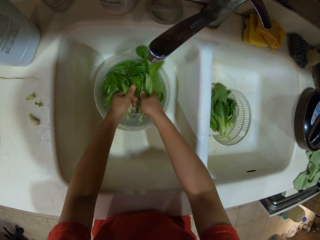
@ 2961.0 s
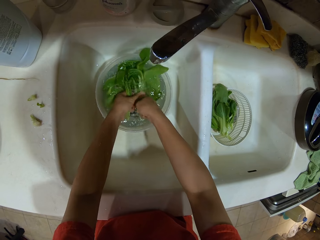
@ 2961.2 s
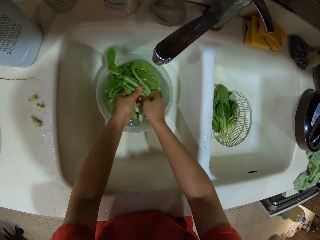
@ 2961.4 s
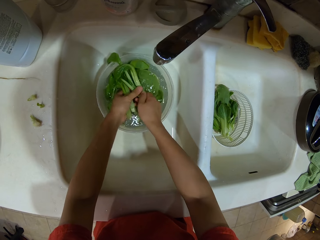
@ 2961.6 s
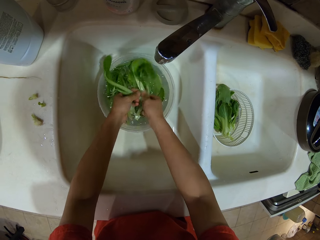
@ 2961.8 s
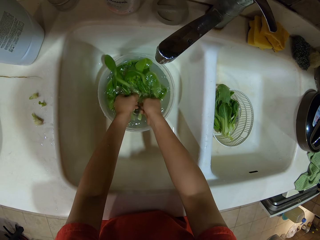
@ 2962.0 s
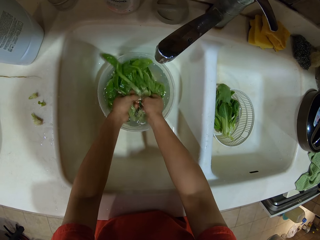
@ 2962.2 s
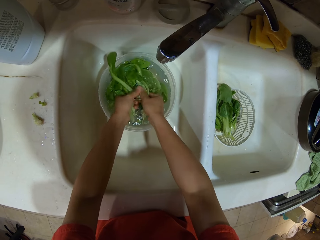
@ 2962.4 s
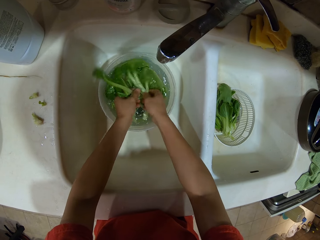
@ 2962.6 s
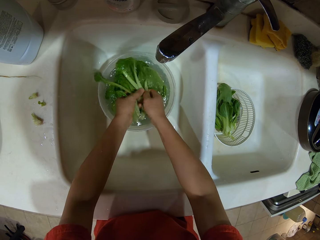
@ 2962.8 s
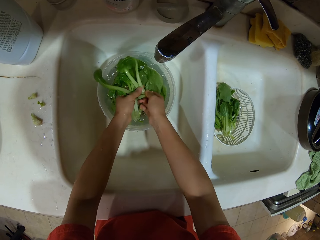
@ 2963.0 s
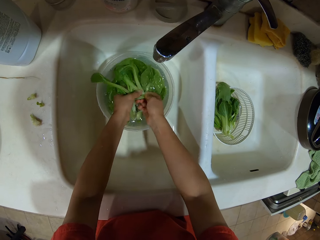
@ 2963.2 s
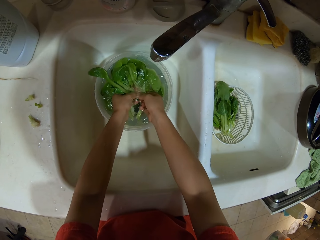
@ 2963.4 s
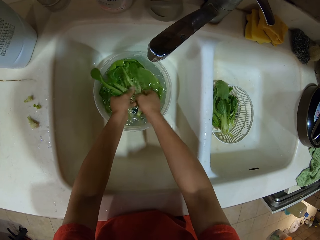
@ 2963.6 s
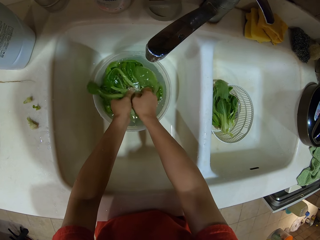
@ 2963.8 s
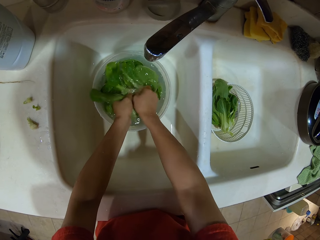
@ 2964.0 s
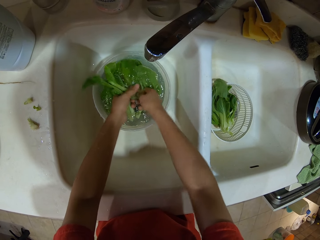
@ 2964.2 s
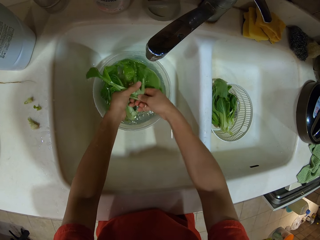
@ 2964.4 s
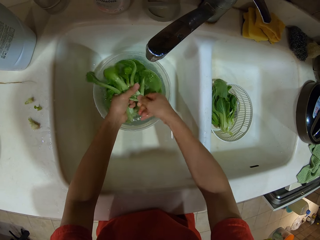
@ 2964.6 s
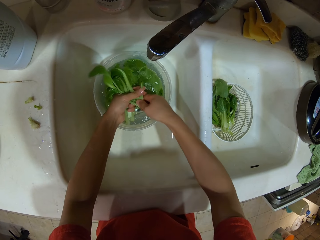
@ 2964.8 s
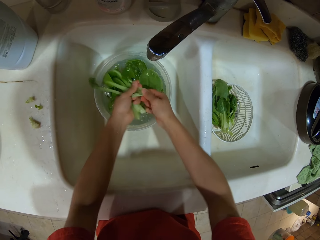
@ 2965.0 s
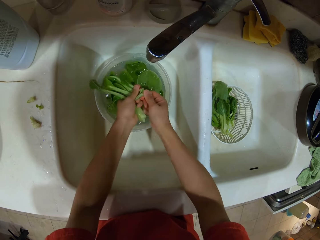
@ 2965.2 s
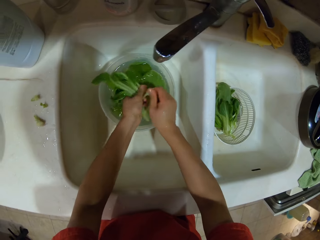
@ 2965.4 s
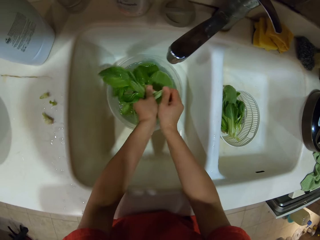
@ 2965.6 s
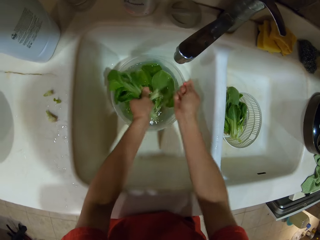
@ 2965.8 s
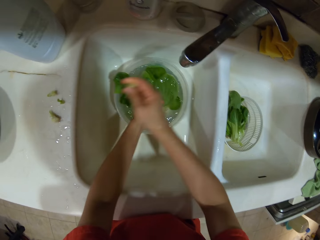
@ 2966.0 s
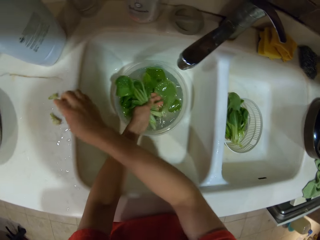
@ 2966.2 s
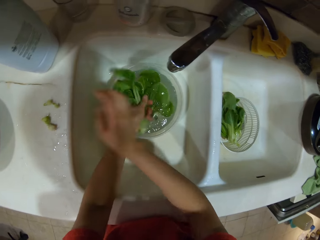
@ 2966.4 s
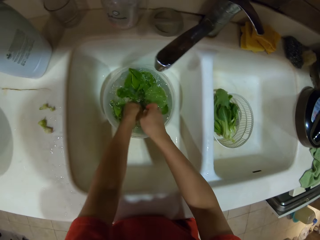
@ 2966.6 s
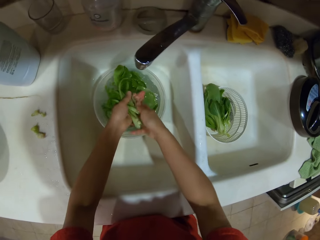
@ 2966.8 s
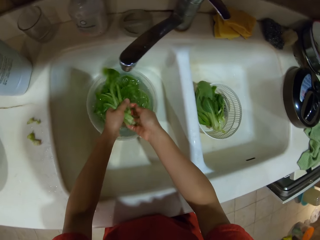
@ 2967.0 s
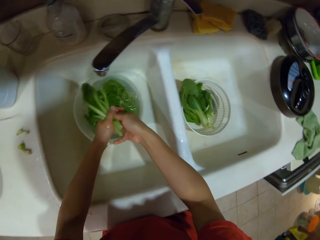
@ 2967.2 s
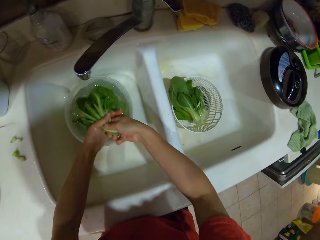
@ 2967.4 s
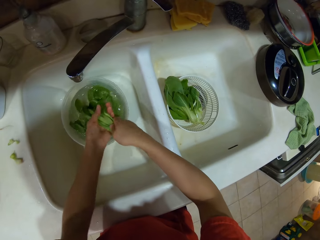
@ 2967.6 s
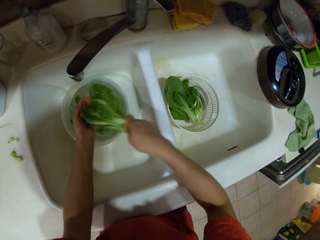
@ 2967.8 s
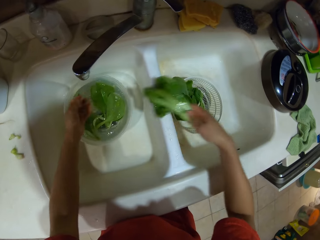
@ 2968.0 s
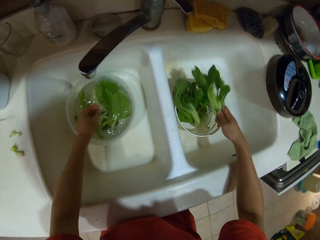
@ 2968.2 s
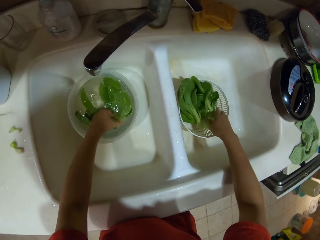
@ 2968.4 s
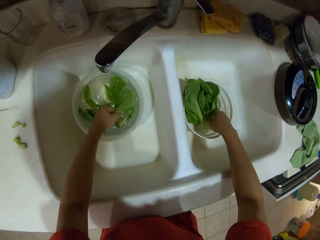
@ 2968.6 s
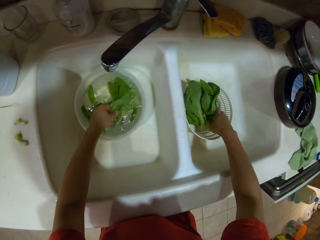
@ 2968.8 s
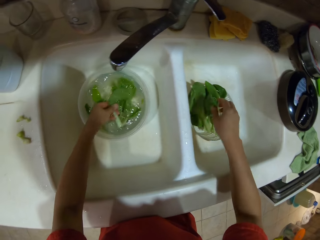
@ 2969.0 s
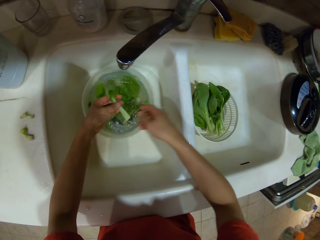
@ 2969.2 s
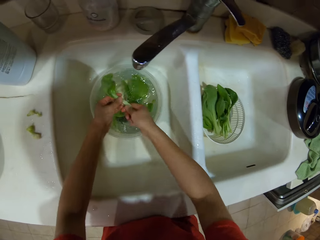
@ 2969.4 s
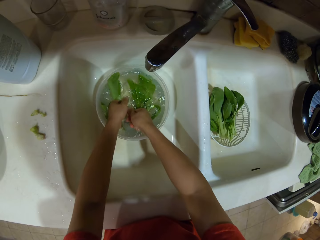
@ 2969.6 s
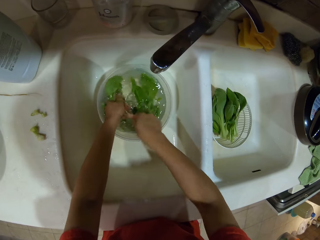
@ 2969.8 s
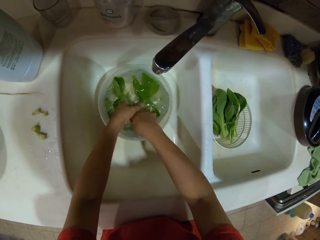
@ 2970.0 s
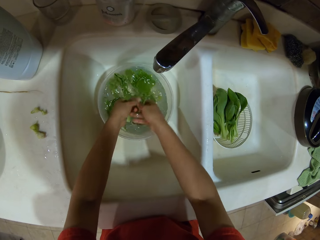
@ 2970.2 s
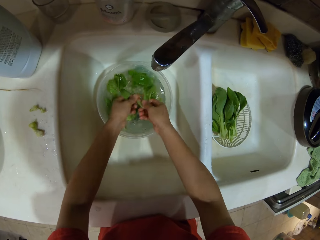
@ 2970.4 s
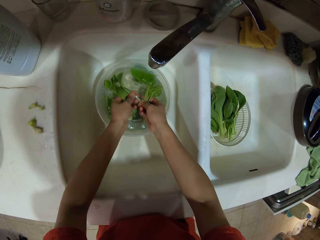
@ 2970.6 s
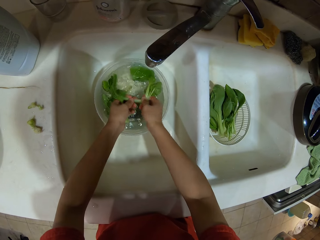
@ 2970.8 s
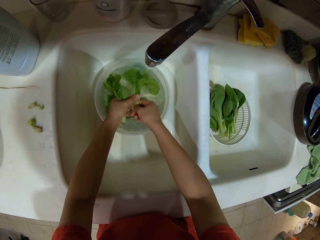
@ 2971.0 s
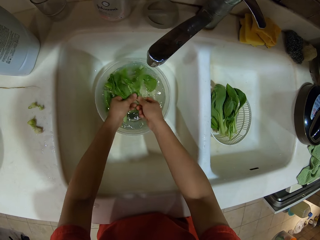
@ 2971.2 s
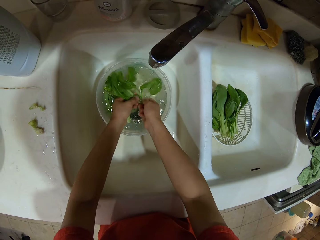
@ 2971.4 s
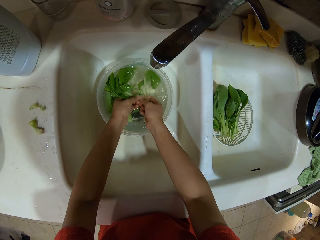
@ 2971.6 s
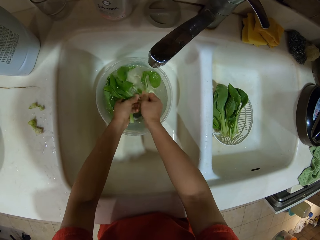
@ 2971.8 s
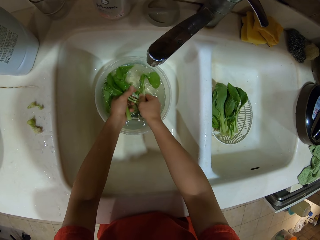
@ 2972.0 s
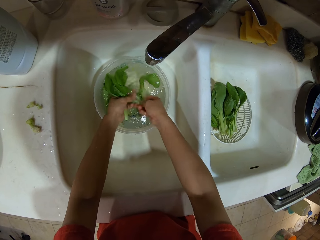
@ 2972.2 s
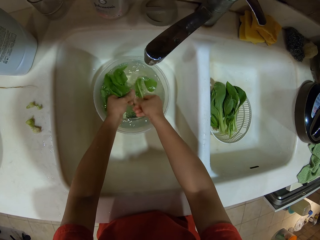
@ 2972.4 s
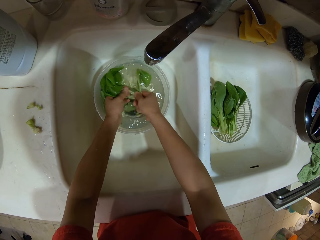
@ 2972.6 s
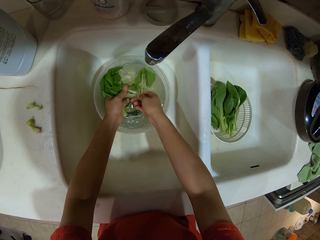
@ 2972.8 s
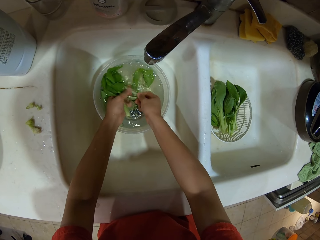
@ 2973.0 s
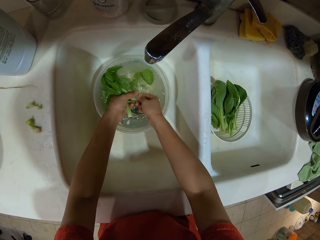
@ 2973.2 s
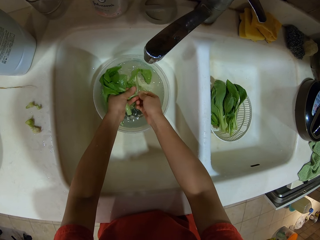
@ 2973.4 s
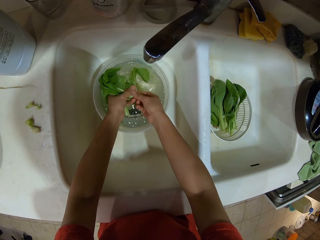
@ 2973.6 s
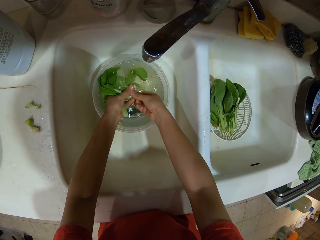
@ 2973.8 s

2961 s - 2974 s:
The camera wearer cuts part of the spinach. They put the part of the spinach on the counter. They put the spinach in the bowl drainer. They wash the spinach.

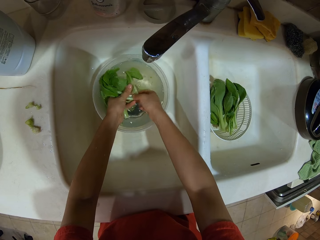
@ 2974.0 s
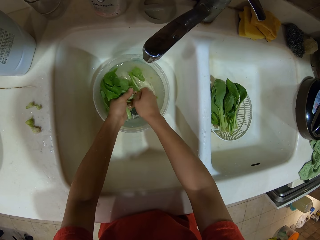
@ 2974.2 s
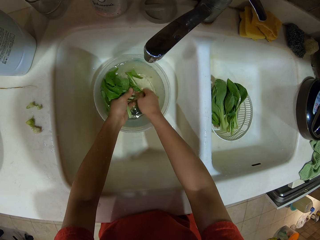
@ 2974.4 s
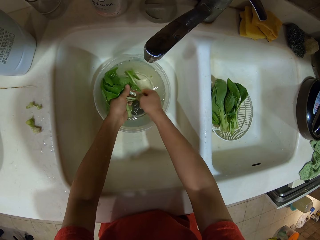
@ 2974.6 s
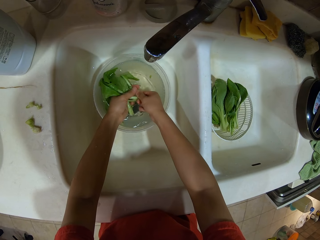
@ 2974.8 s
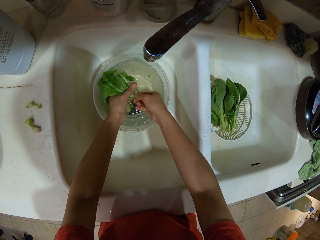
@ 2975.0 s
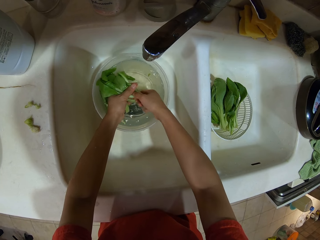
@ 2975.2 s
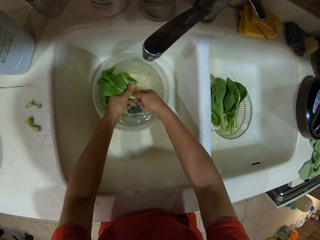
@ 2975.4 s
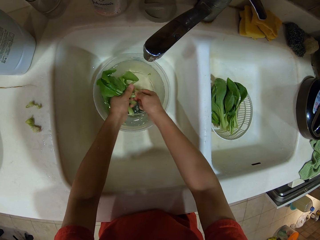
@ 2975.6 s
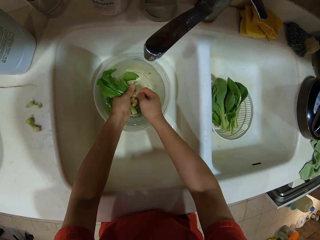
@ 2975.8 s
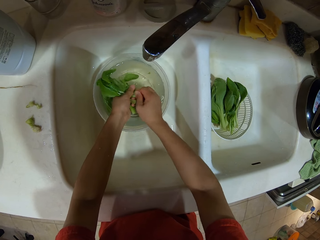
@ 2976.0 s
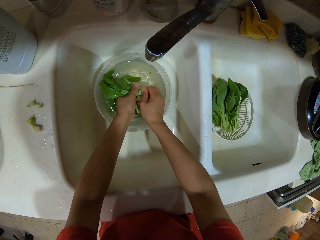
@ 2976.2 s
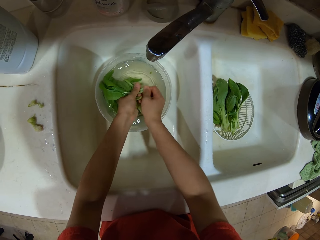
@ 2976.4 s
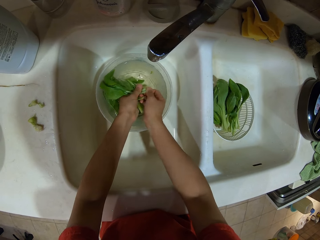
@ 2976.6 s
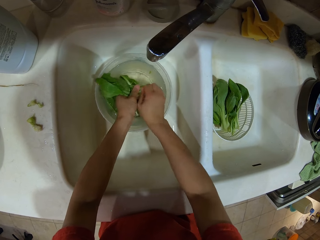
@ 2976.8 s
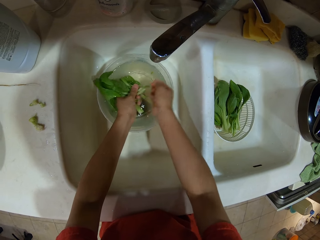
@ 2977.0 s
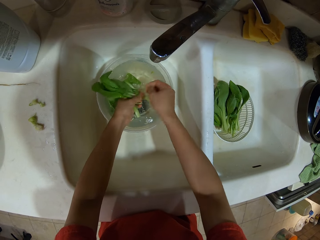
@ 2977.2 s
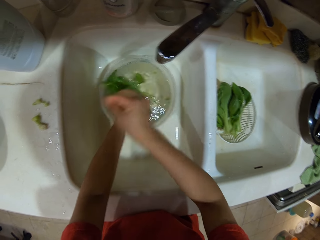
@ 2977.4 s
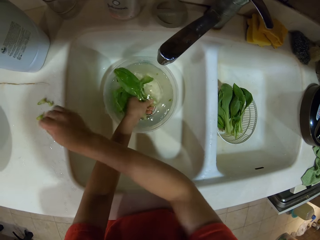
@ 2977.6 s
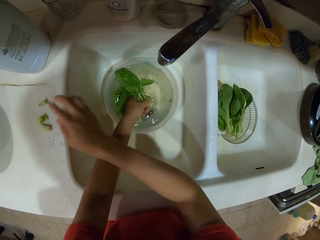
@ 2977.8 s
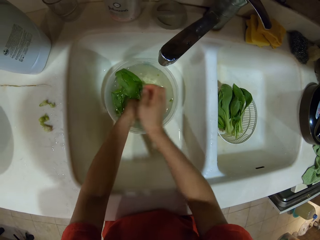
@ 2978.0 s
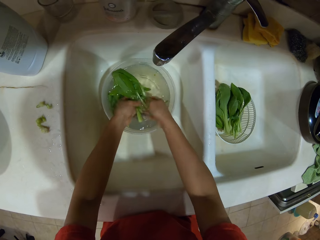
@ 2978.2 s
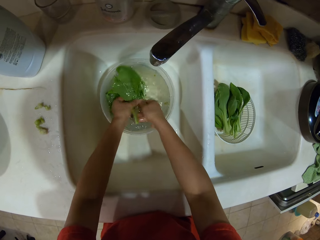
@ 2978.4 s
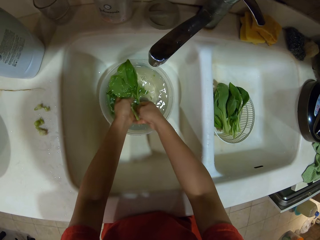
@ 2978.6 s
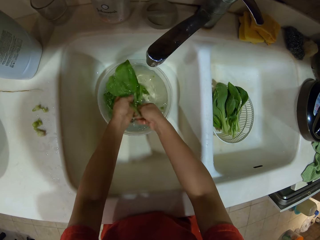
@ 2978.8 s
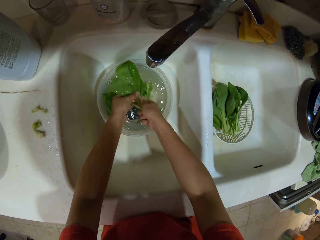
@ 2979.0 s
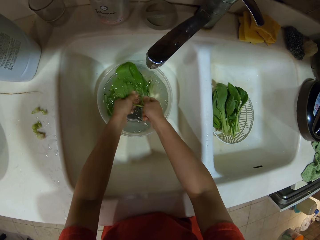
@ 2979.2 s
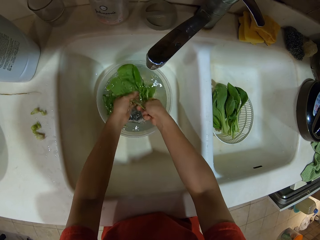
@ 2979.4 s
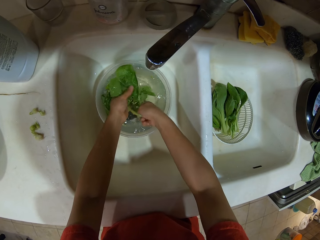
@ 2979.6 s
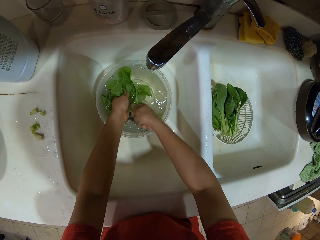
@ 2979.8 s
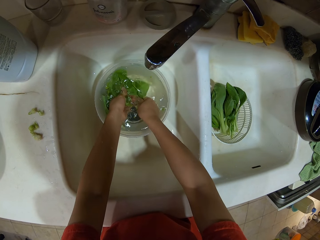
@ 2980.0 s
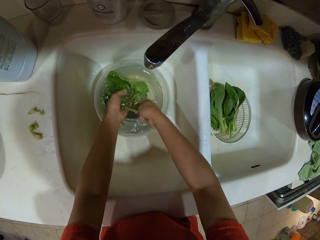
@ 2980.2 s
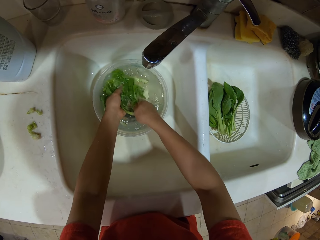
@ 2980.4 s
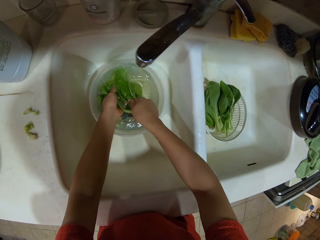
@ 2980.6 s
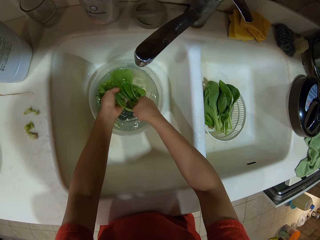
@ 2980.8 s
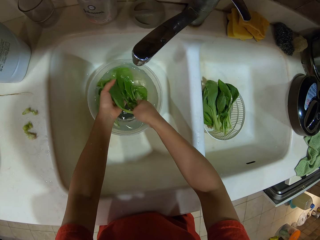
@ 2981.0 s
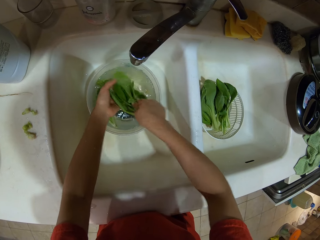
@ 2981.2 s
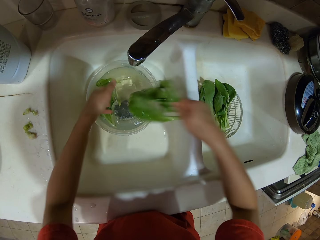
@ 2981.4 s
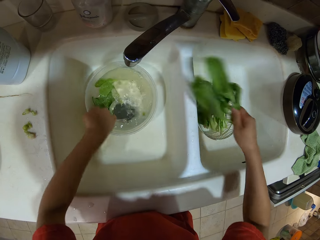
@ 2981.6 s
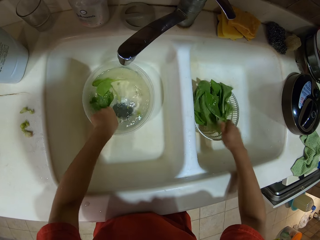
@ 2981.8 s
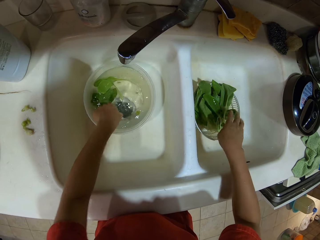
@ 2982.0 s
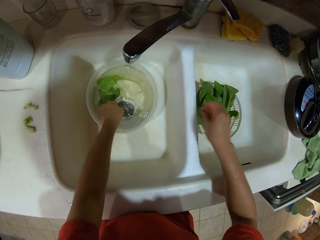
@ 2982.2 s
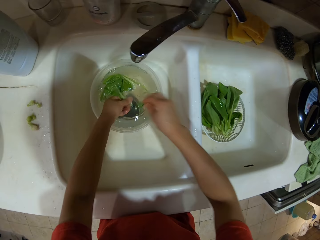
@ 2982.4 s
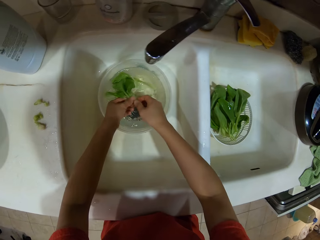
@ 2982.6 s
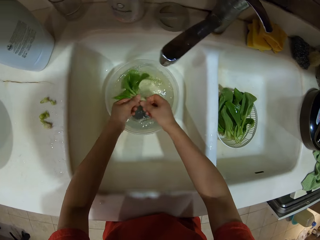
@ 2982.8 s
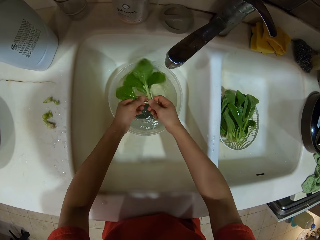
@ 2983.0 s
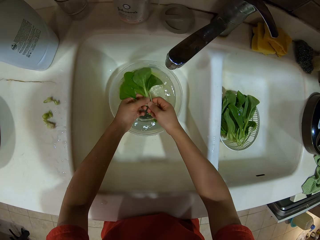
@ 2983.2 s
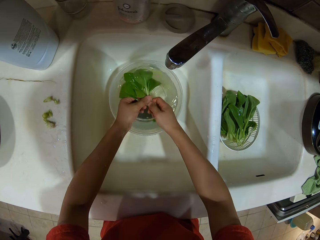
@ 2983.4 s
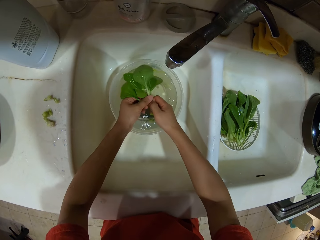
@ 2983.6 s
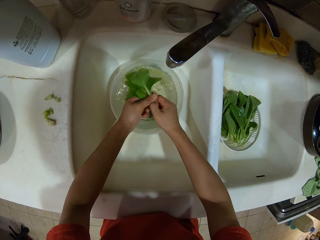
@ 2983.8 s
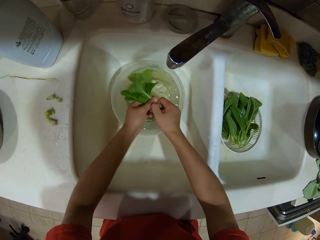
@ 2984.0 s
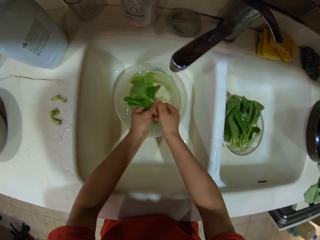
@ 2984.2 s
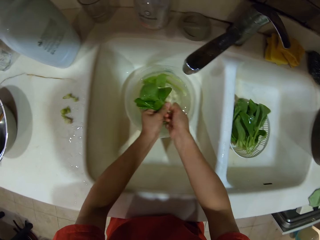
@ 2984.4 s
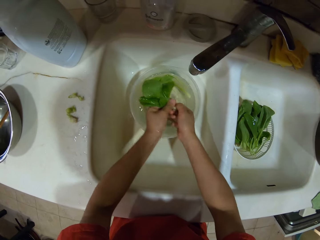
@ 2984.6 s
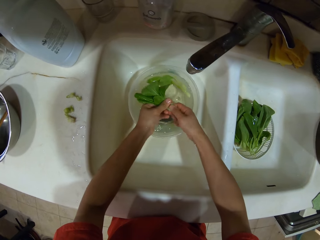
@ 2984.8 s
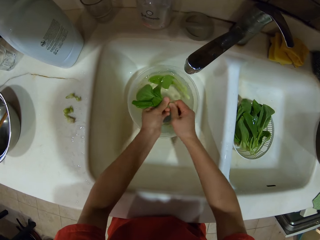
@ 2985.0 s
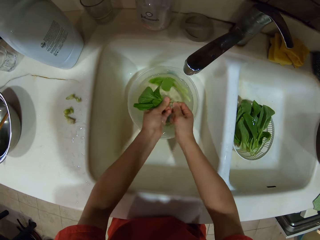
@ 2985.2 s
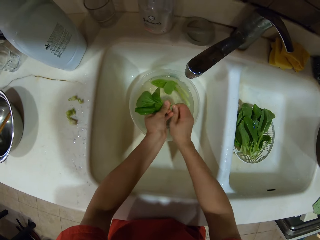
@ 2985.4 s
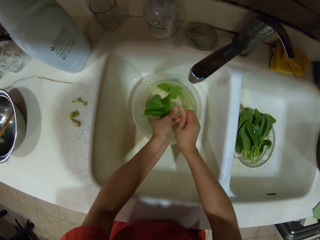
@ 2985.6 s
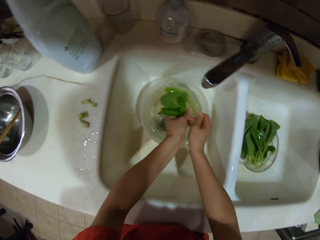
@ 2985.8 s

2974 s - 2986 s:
The camera wearer cuts part of the spinach. They put the part of the spinach on the counter. They wash the spinach. They put the spinach in the bowl drainer. They wash vegetables in a bowl. They cut the vegetables' stems.
